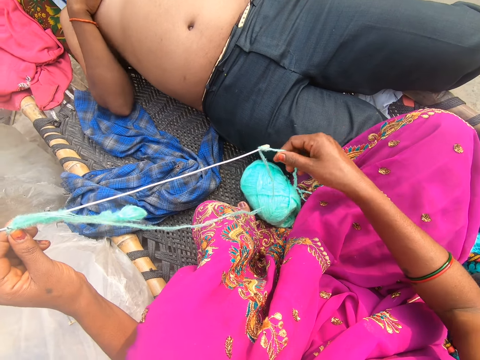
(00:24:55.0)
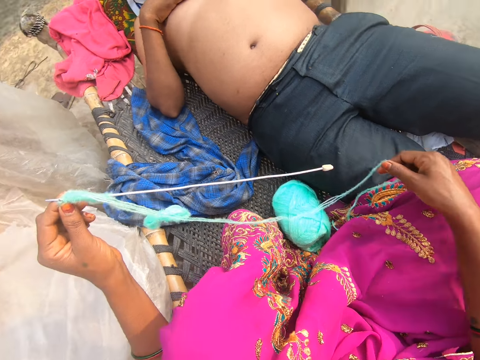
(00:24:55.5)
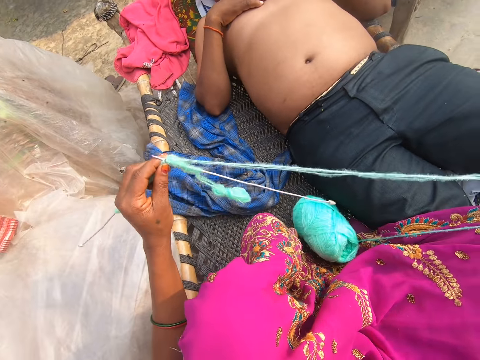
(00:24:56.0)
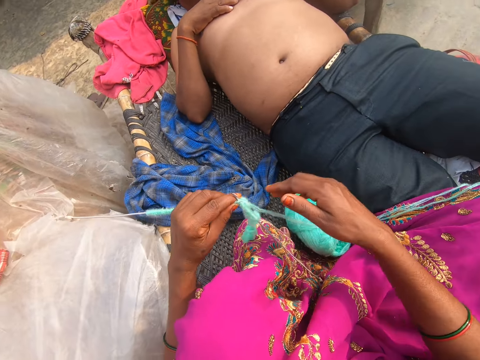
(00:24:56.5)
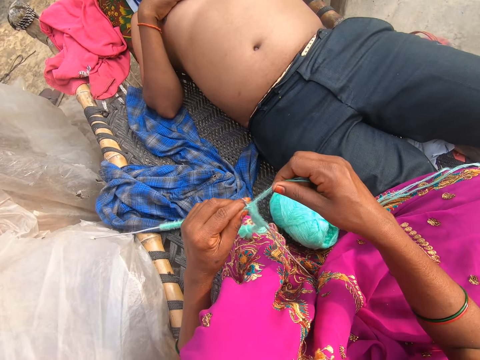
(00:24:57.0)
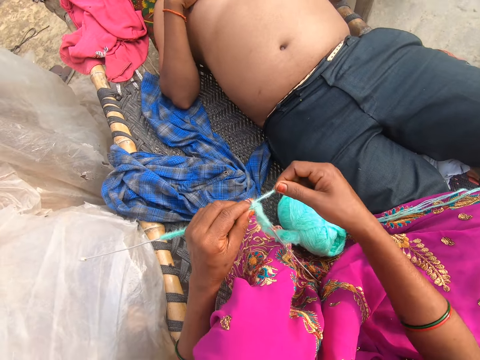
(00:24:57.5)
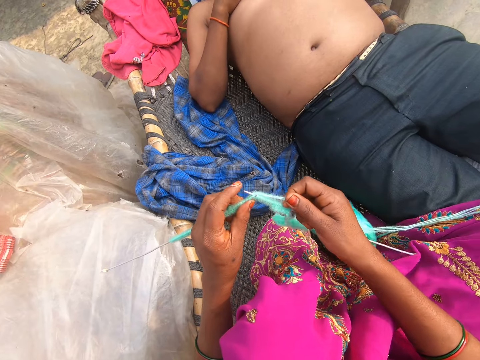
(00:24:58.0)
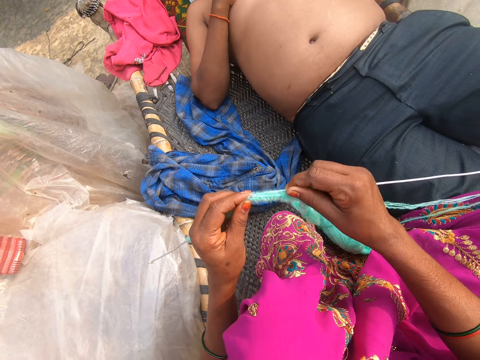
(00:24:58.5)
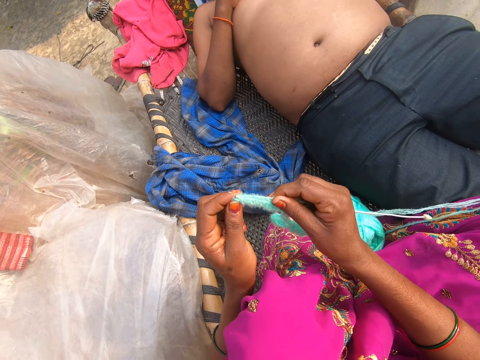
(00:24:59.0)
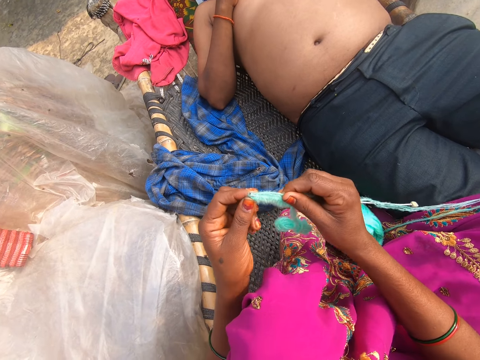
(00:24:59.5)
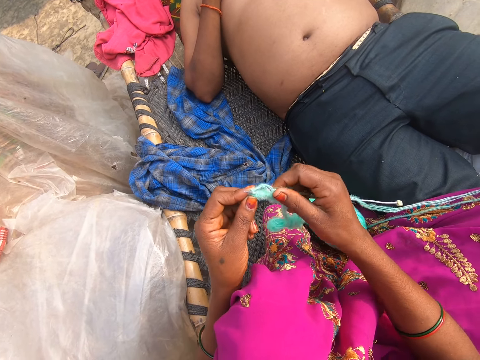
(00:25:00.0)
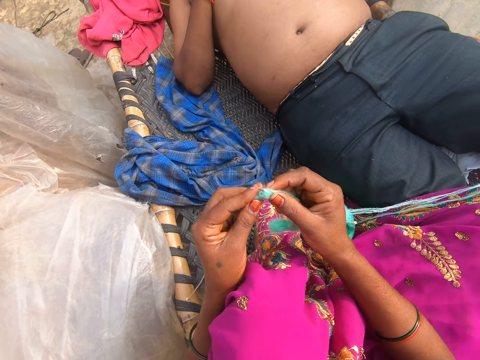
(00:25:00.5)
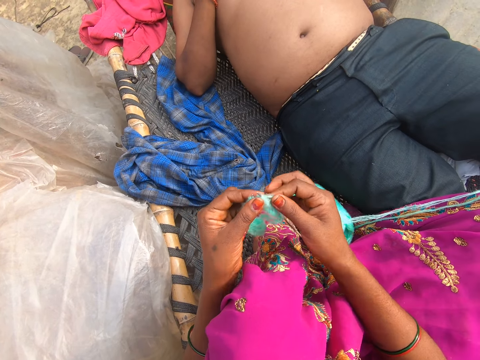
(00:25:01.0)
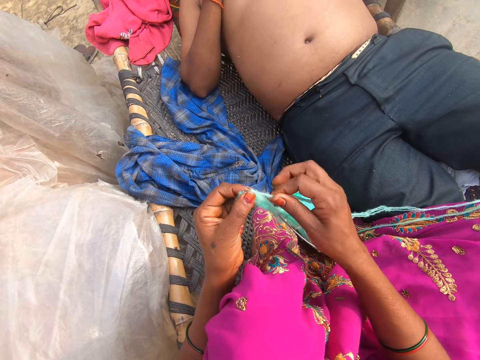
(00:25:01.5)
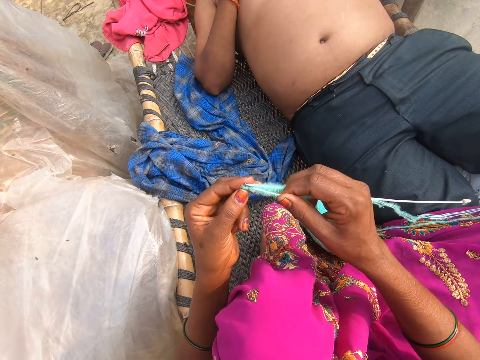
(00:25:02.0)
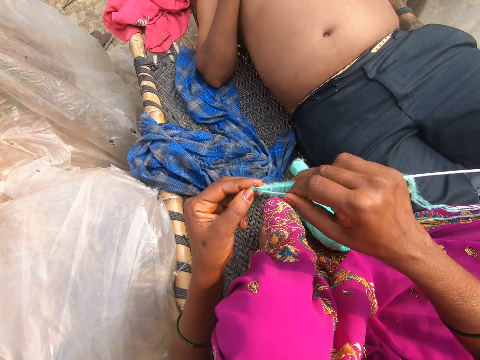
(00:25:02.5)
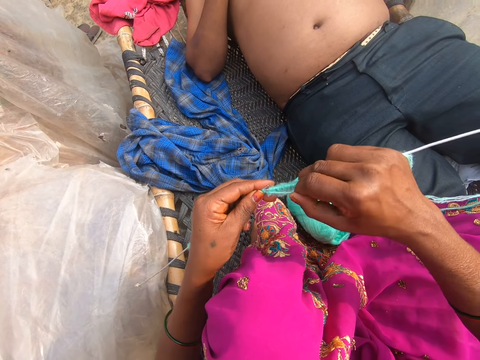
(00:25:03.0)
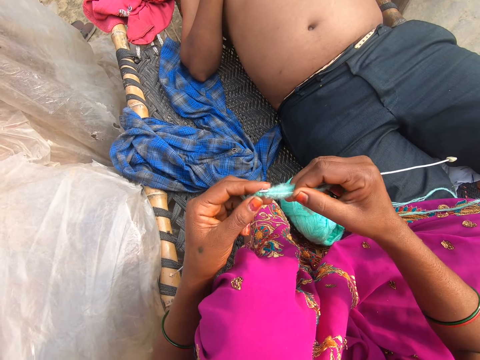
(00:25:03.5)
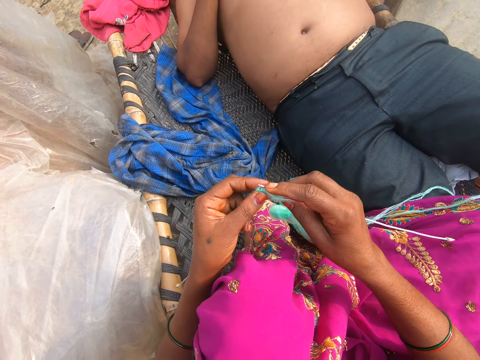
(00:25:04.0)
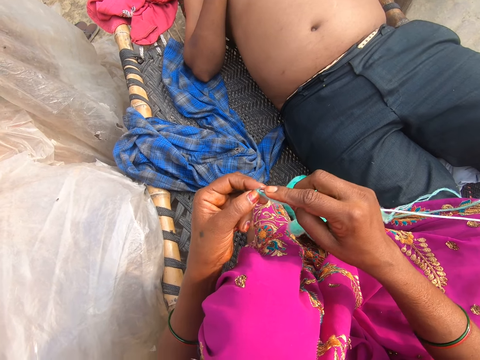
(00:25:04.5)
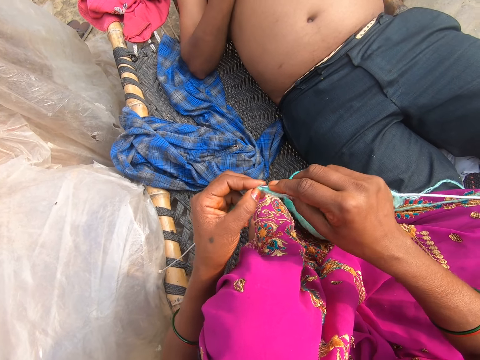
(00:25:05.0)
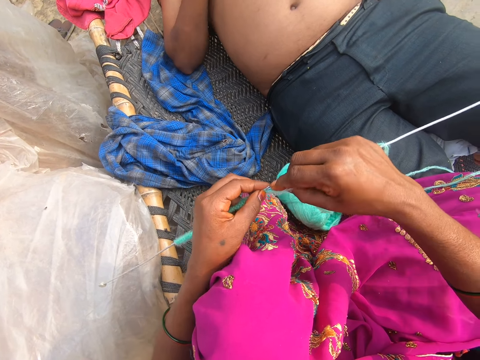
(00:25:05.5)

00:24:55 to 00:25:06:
The camera wearer converses with a man. They knit. They converse. They knit.

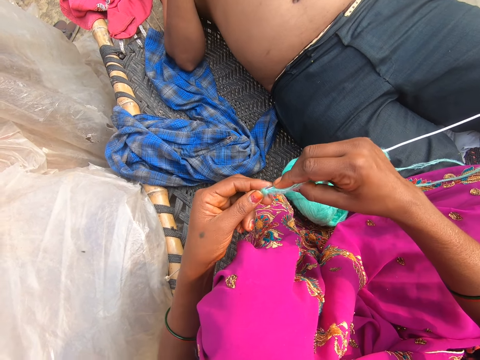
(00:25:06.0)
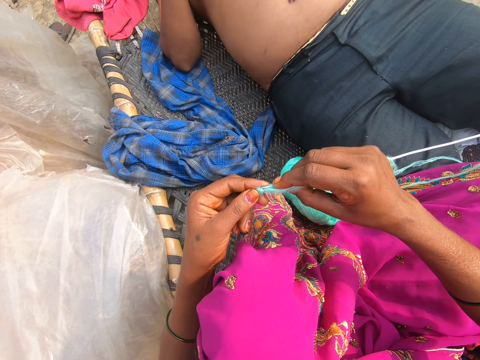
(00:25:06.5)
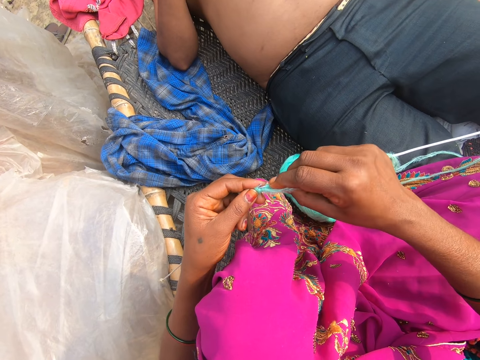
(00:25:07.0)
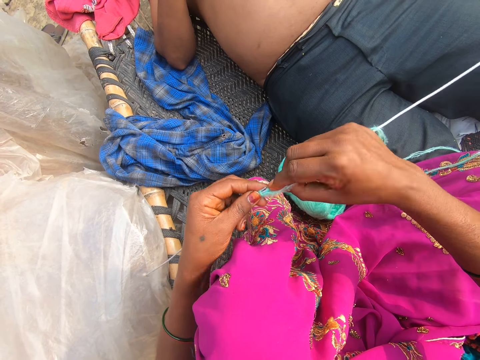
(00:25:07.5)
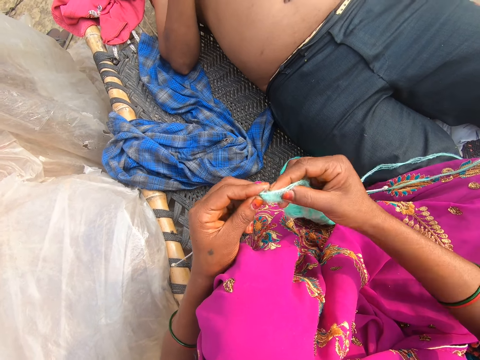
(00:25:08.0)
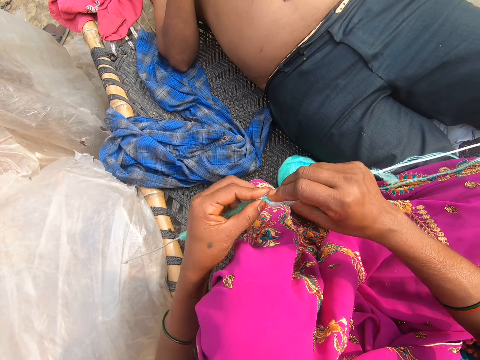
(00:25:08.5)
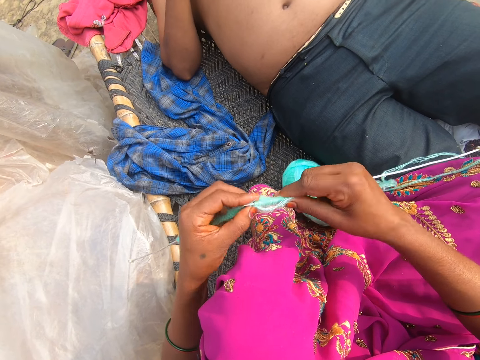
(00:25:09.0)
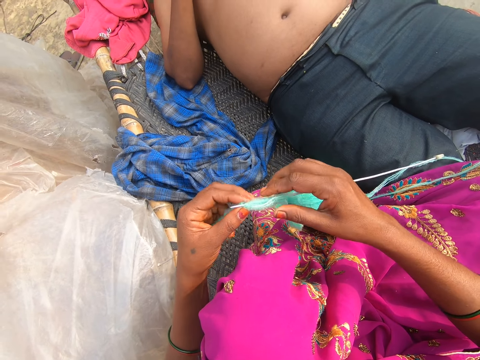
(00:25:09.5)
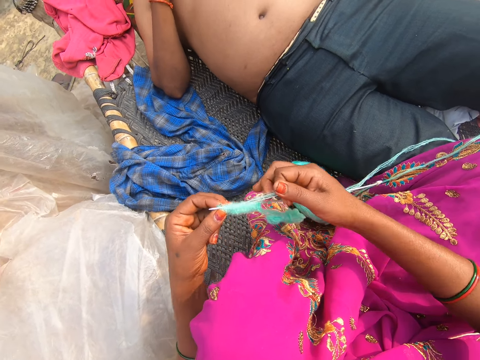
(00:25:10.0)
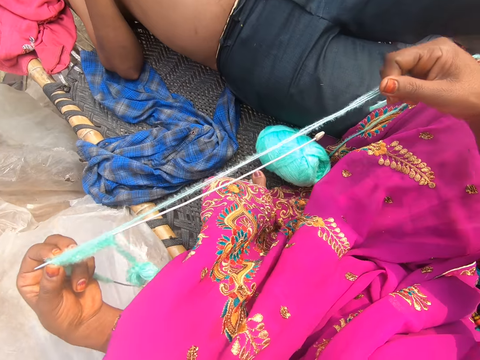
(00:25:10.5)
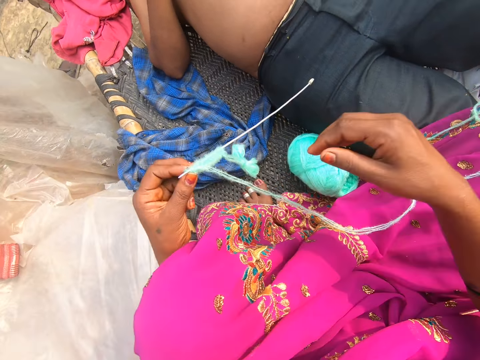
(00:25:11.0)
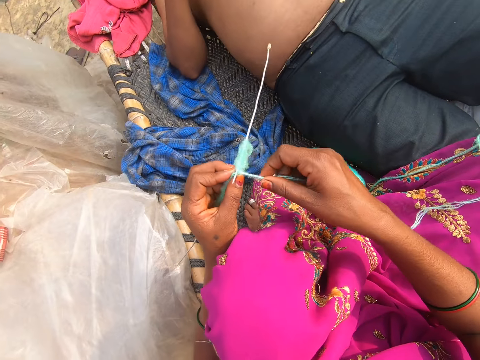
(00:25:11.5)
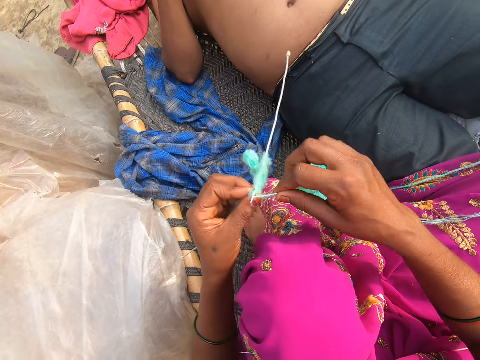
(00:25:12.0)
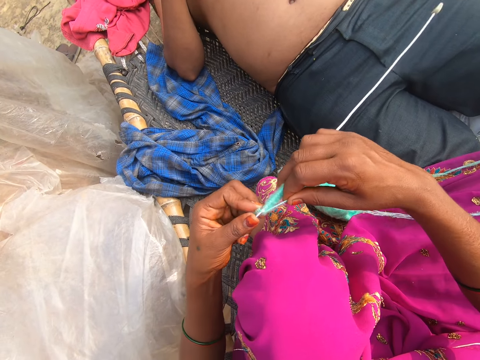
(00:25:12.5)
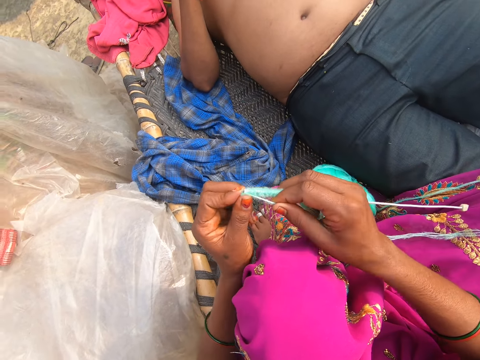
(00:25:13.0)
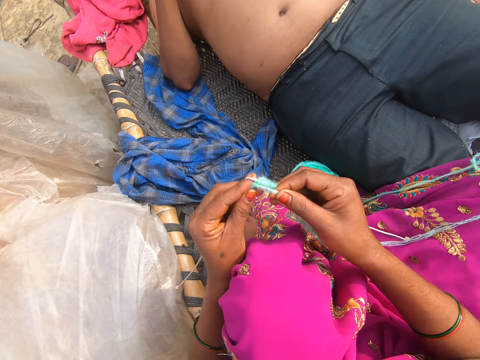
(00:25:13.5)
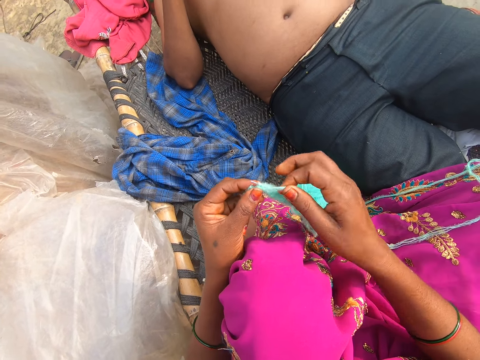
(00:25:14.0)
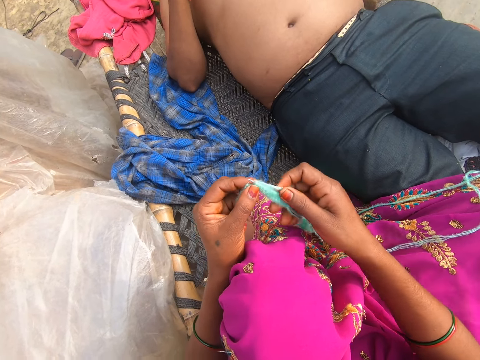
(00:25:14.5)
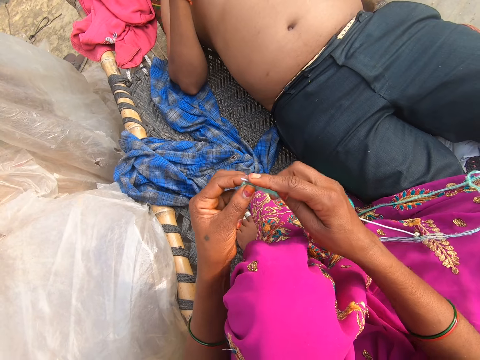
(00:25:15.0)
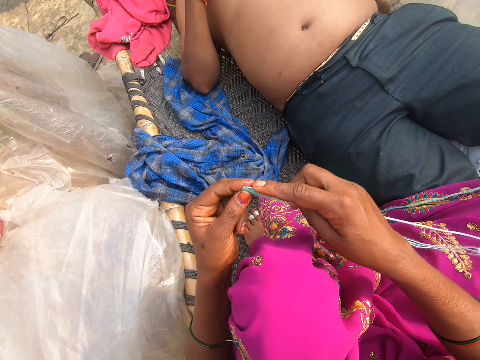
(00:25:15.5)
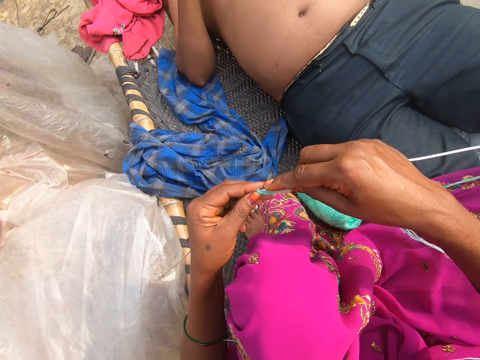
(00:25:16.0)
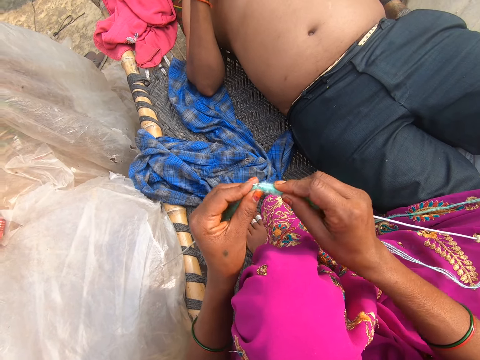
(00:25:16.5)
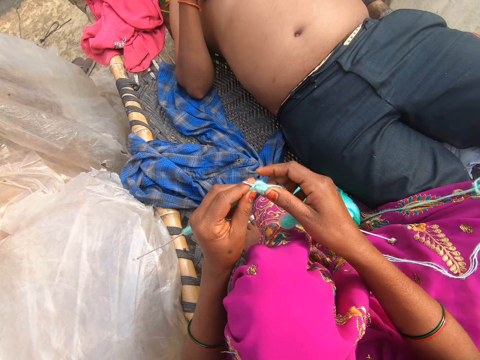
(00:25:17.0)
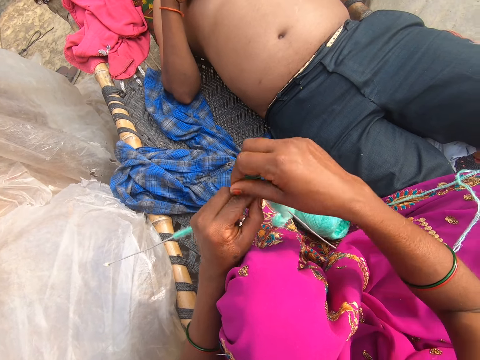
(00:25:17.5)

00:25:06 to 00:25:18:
The camera wearer pulls the thread. They knit.

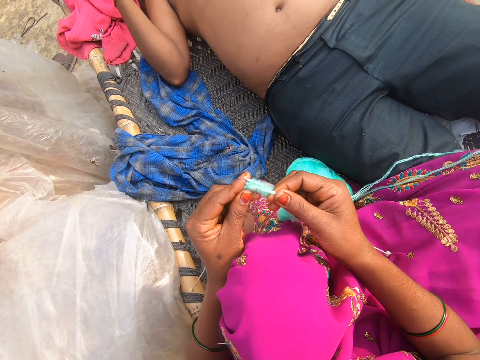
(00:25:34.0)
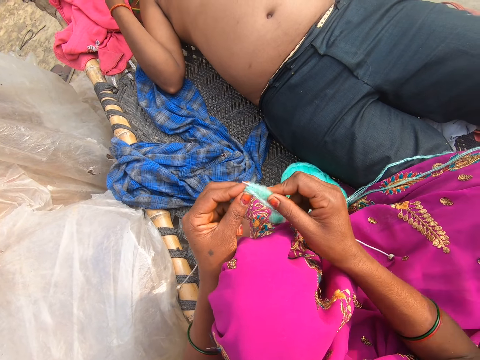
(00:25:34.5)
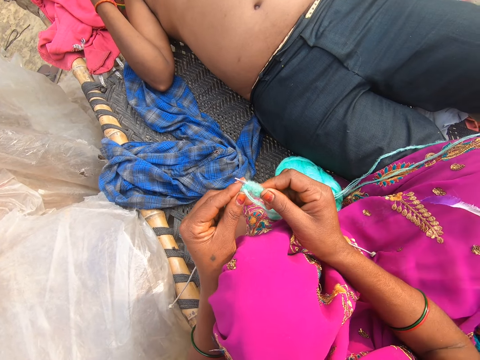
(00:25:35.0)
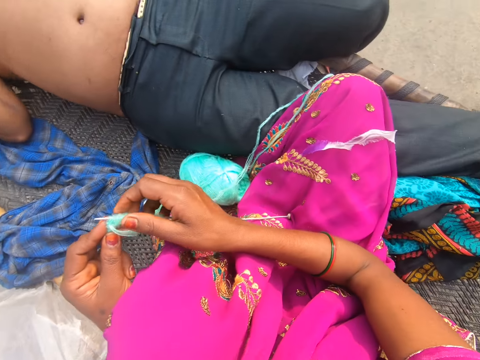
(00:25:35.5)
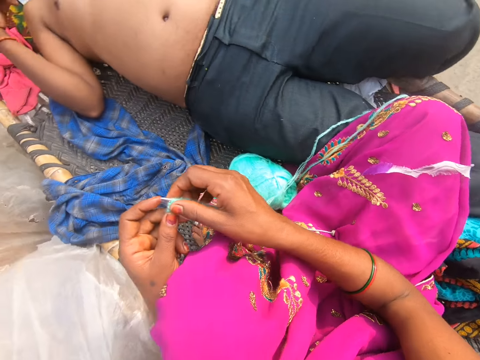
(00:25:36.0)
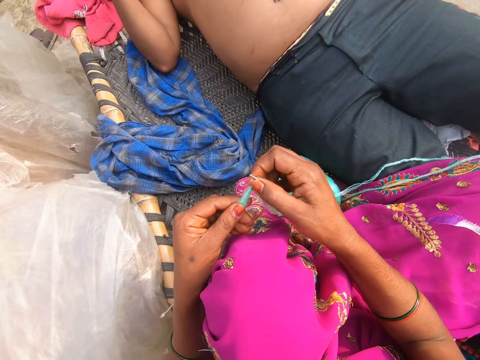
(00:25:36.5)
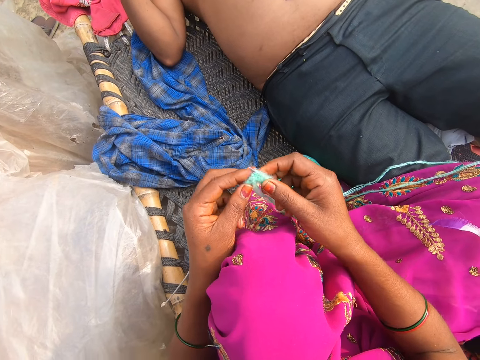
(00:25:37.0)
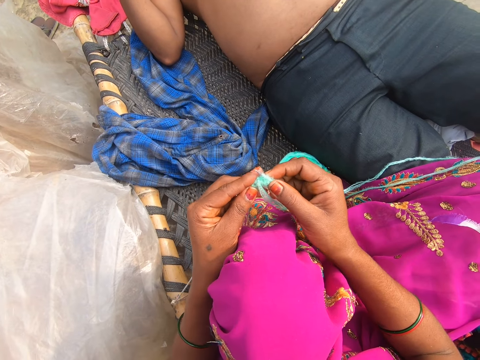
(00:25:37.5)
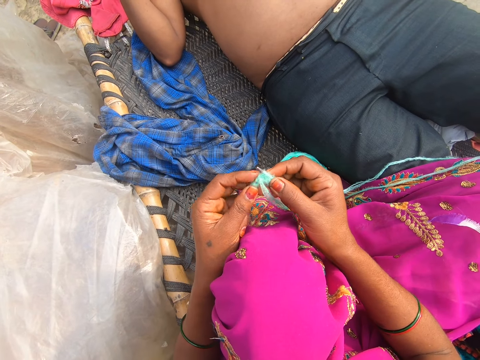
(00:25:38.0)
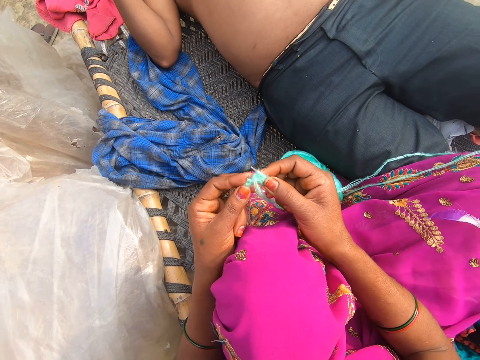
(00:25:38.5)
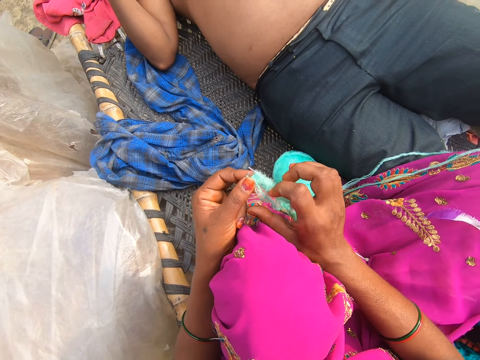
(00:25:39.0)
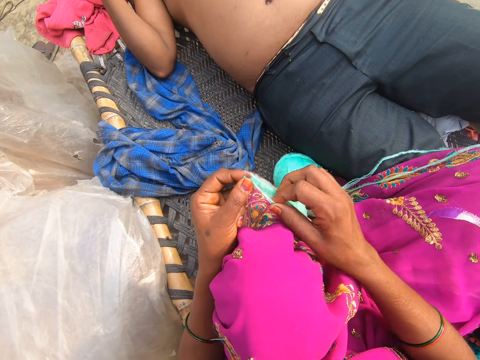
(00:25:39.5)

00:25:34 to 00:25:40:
The camera wearer converses.
